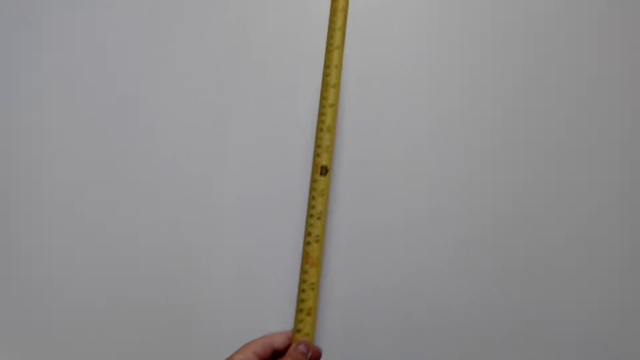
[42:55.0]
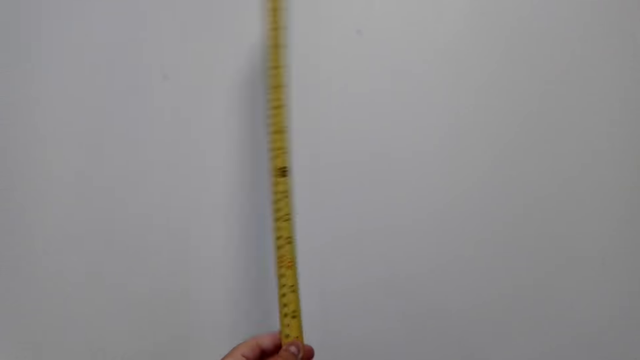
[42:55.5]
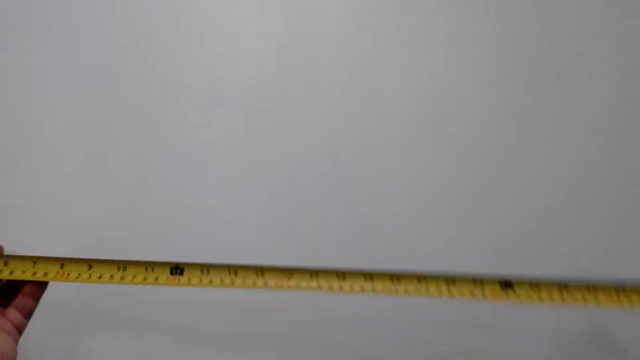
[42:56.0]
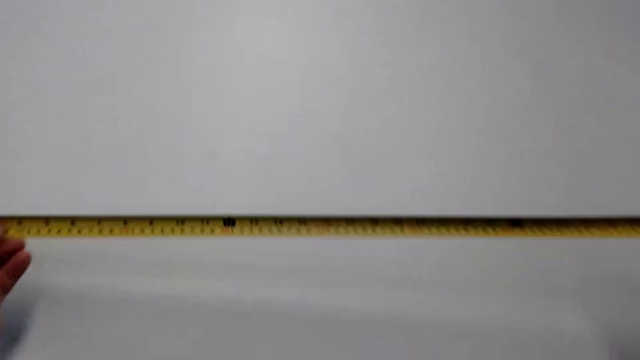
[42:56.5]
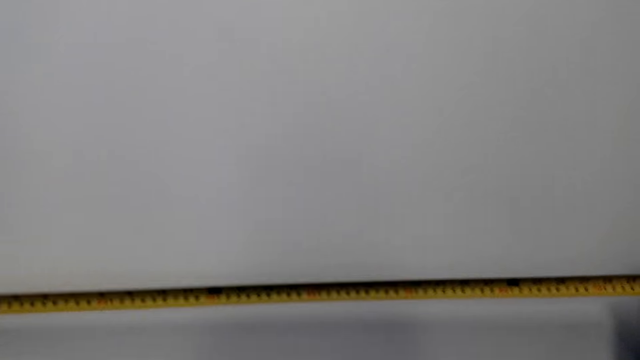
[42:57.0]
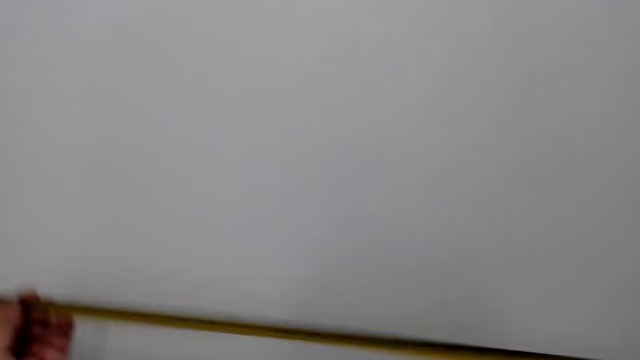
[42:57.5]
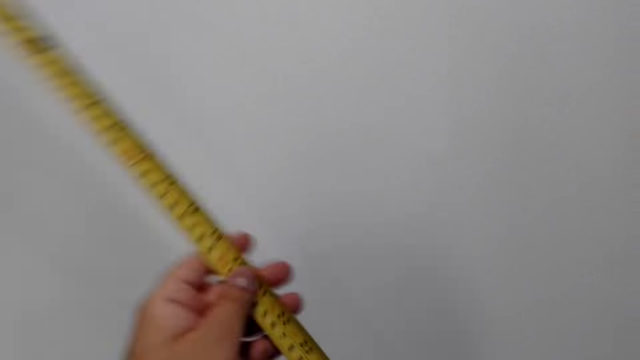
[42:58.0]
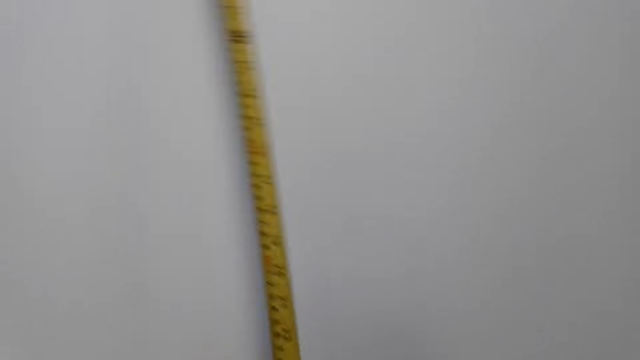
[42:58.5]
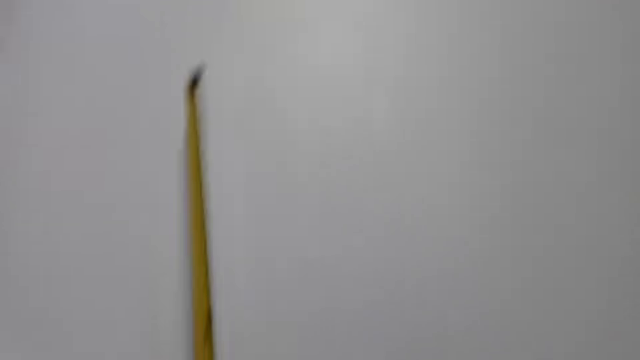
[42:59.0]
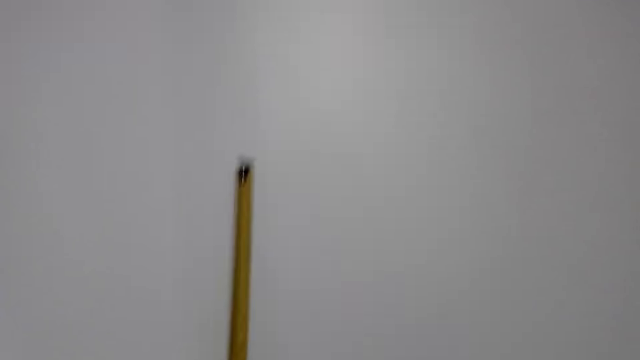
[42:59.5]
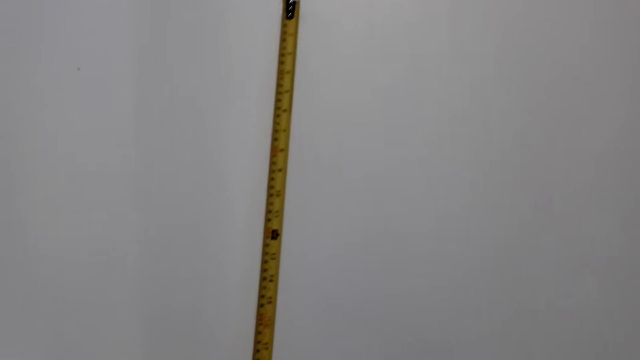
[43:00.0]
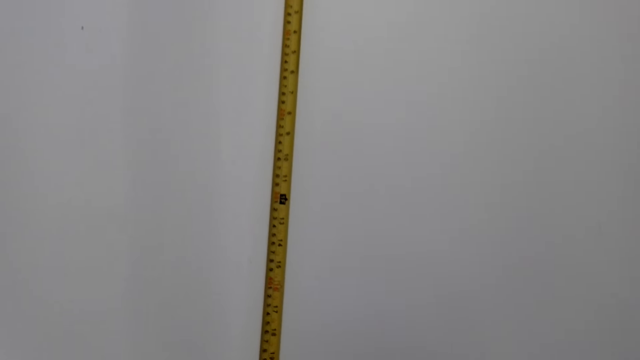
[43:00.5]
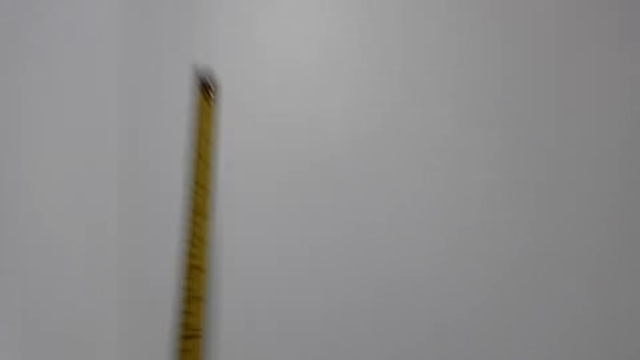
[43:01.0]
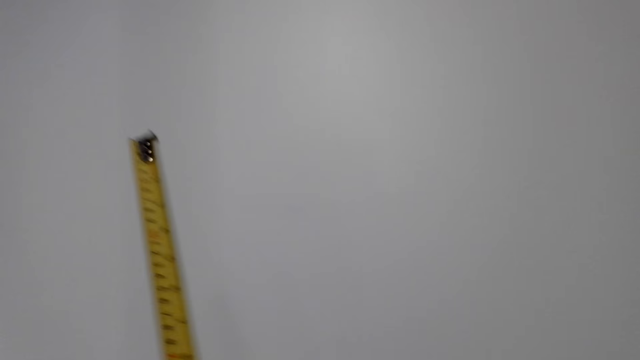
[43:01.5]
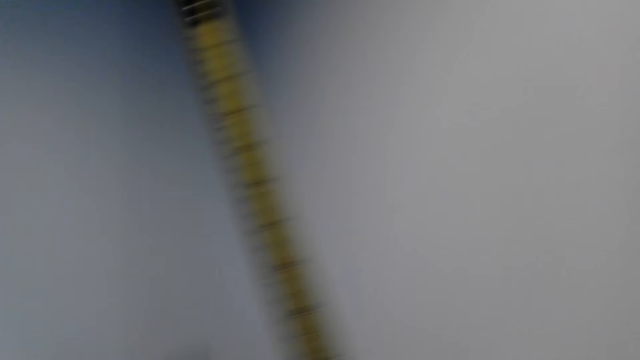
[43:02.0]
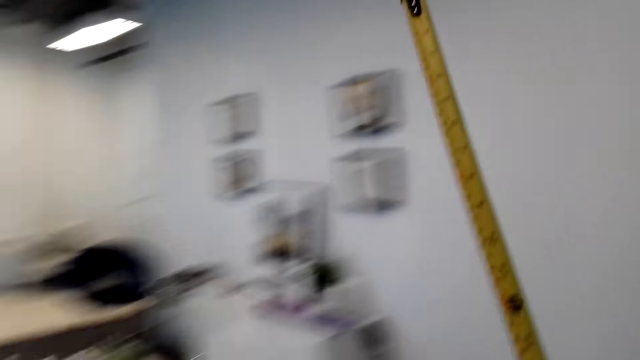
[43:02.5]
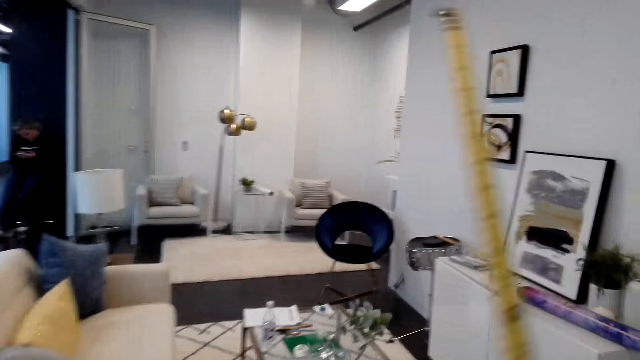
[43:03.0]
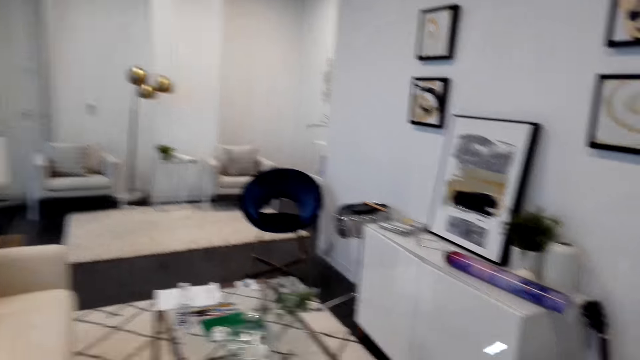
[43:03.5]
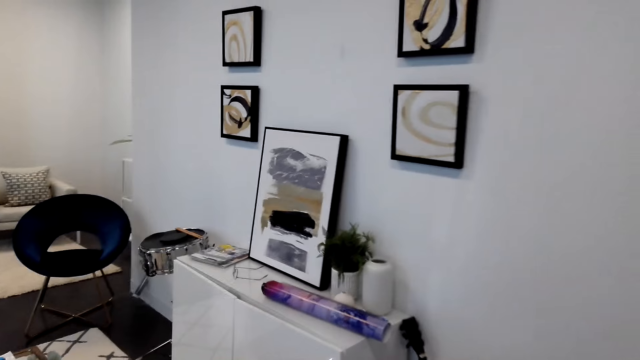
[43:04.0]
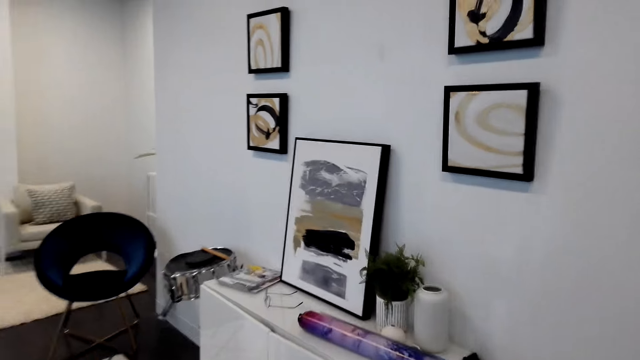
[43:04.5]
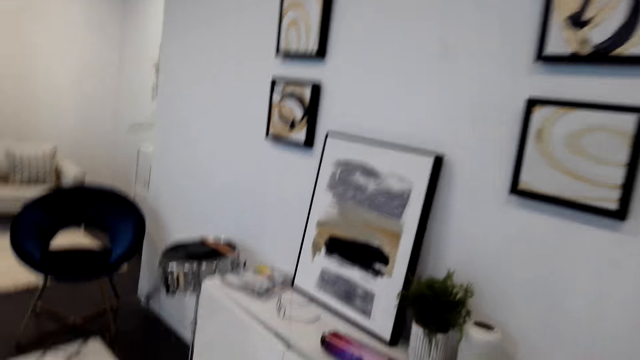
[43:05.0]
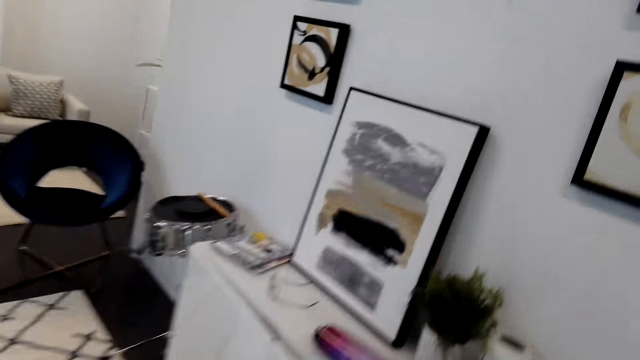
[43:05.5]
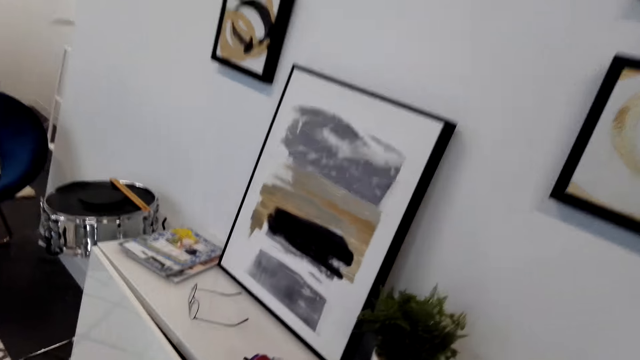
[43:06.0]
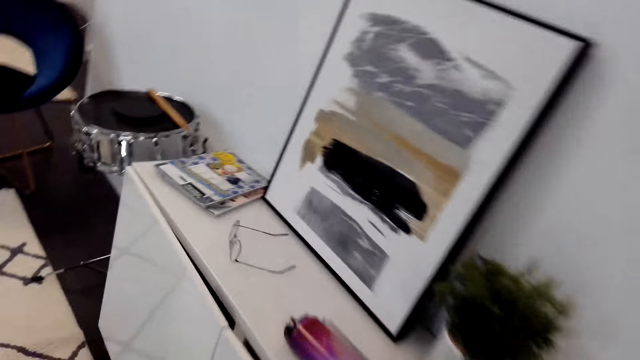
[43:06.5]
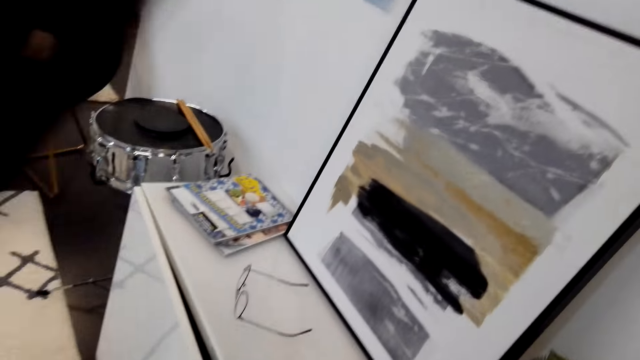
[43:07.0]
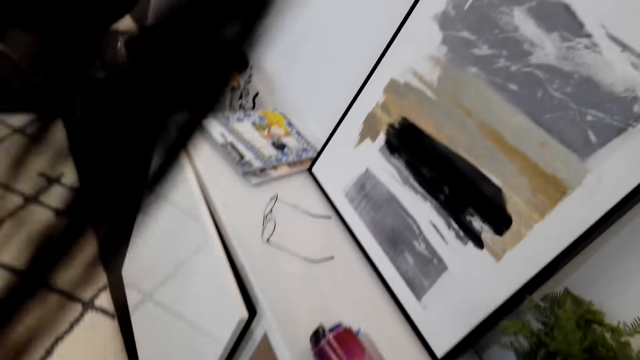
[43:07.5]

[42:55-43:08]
The camera wearer measures on the wall with the tape measure. They walk around.

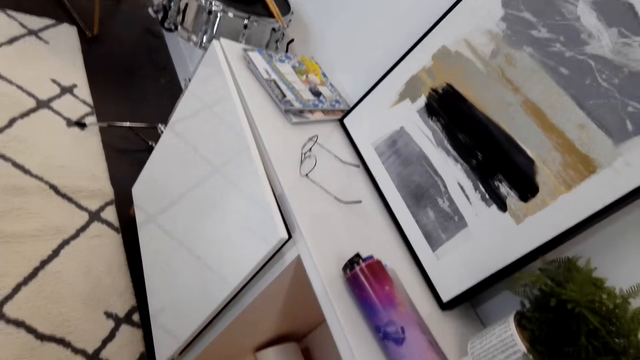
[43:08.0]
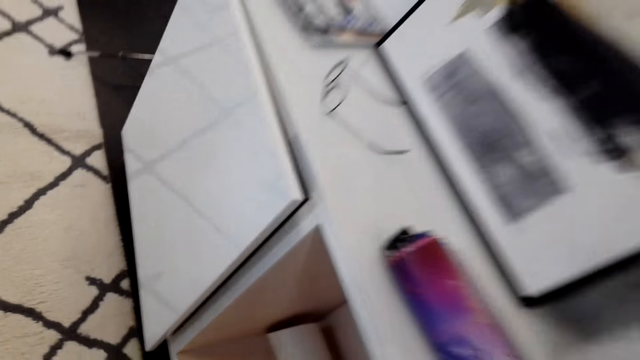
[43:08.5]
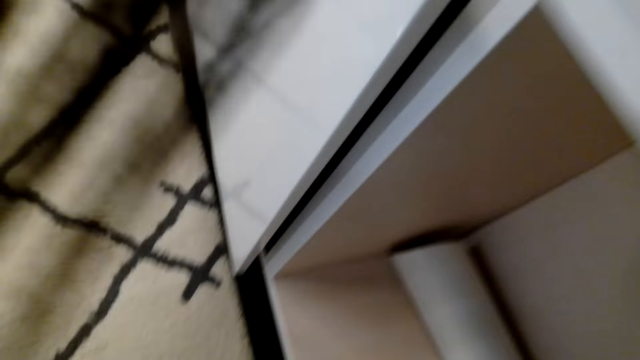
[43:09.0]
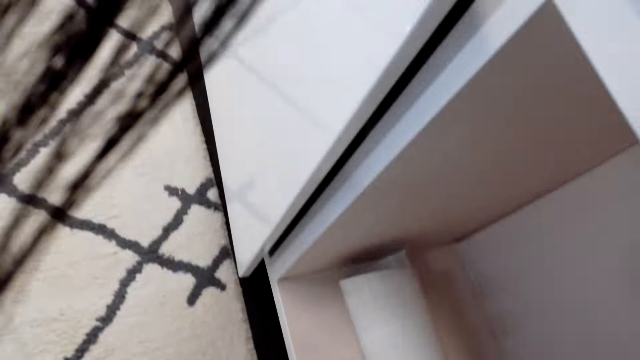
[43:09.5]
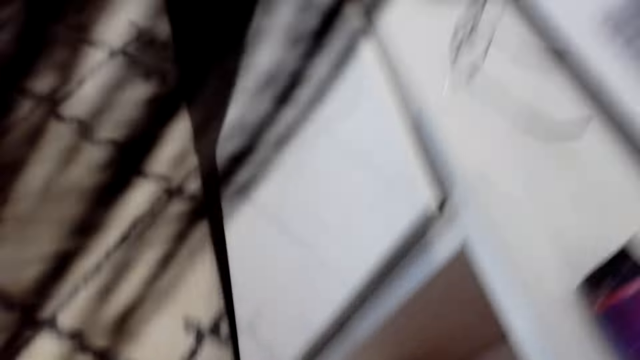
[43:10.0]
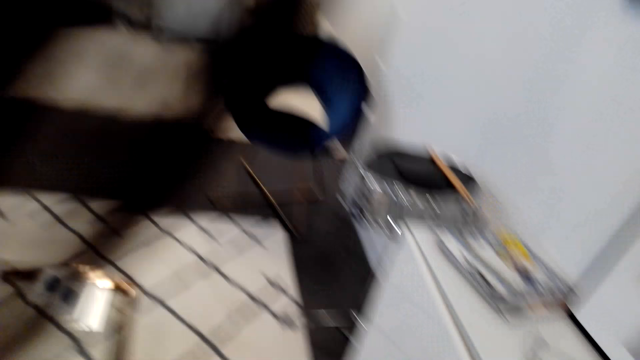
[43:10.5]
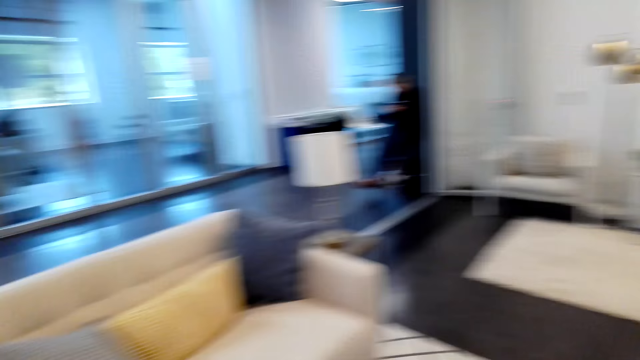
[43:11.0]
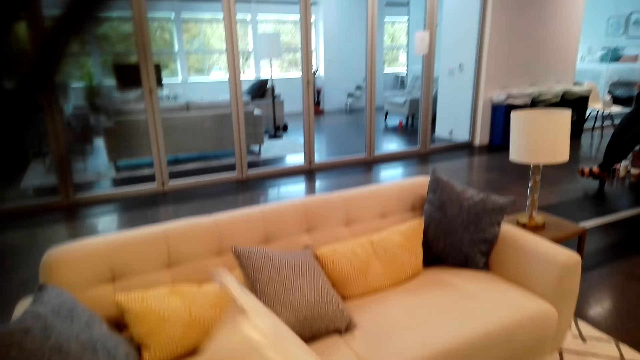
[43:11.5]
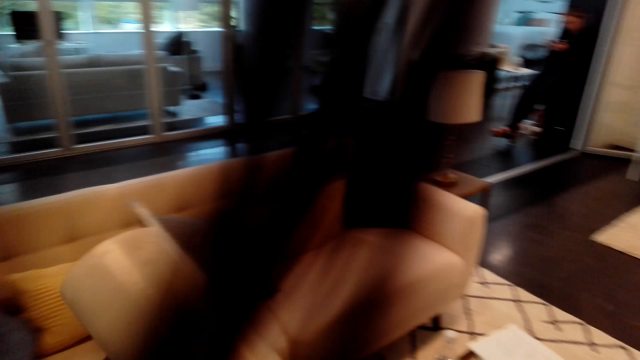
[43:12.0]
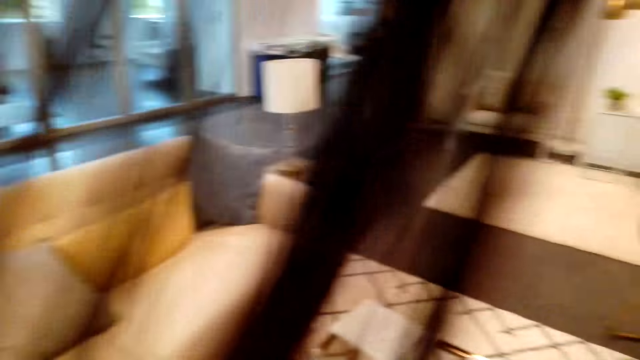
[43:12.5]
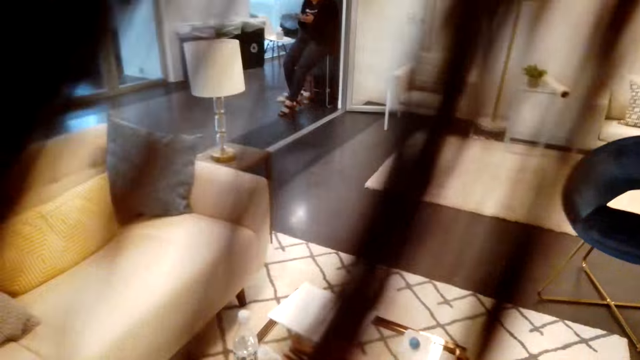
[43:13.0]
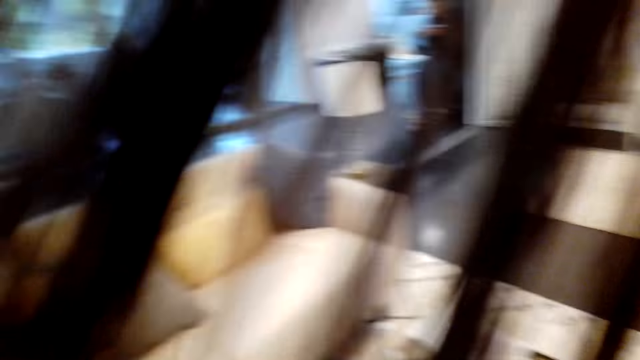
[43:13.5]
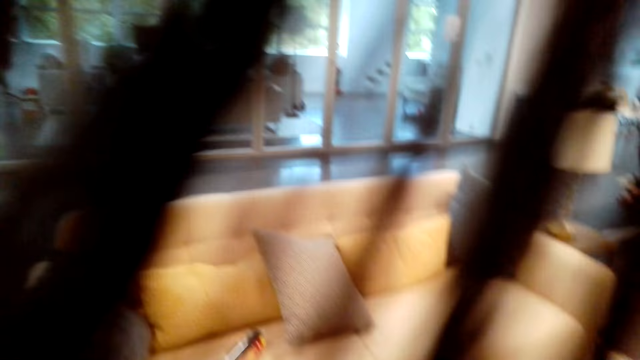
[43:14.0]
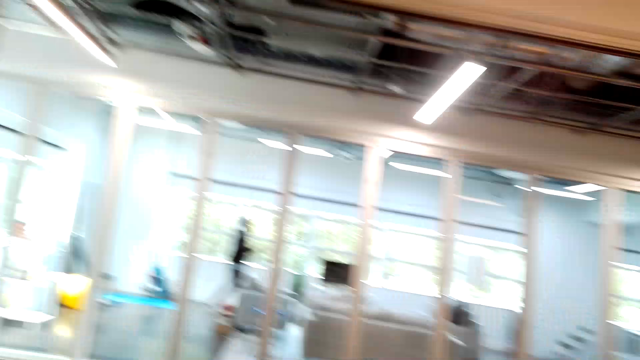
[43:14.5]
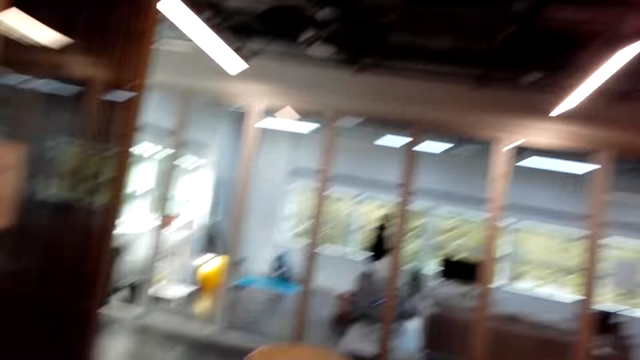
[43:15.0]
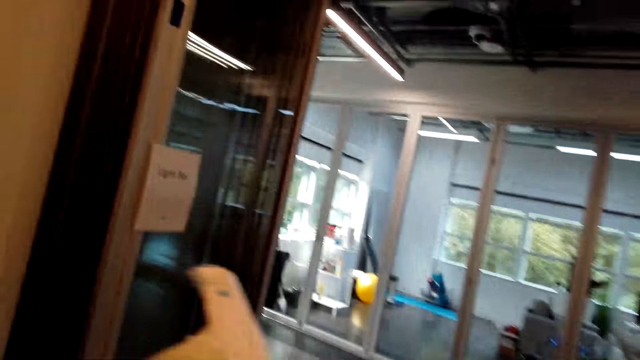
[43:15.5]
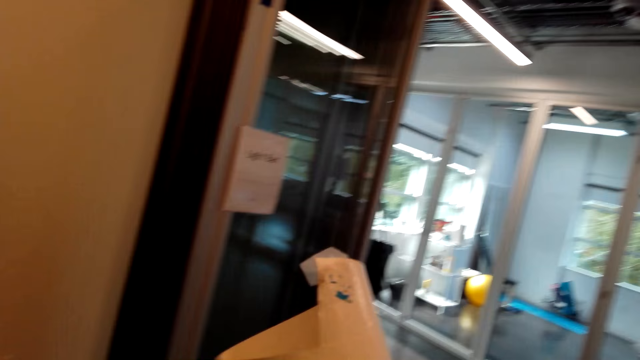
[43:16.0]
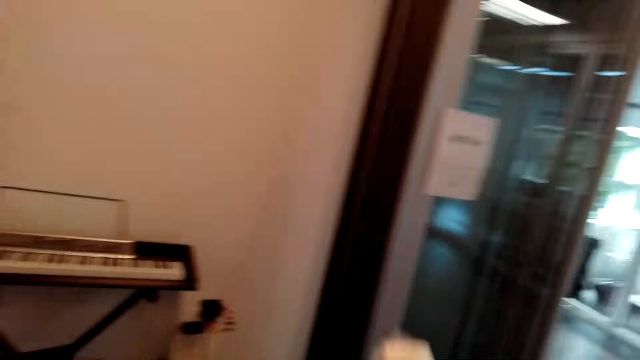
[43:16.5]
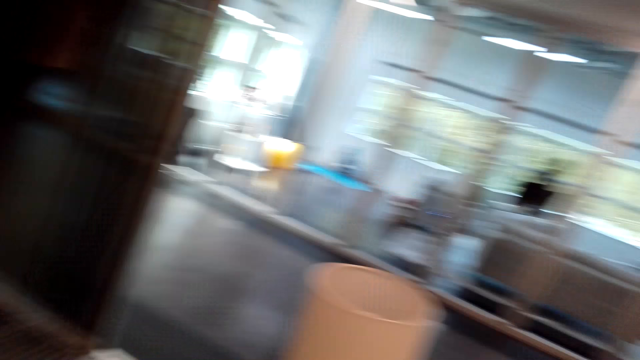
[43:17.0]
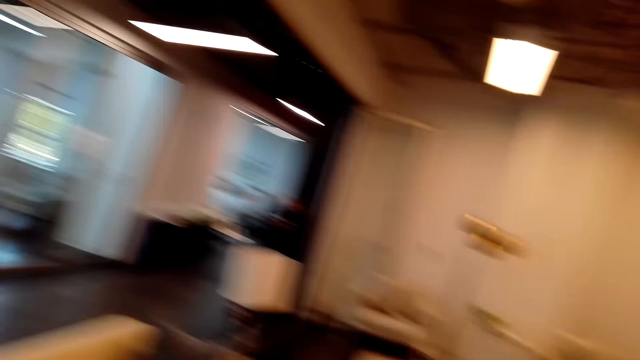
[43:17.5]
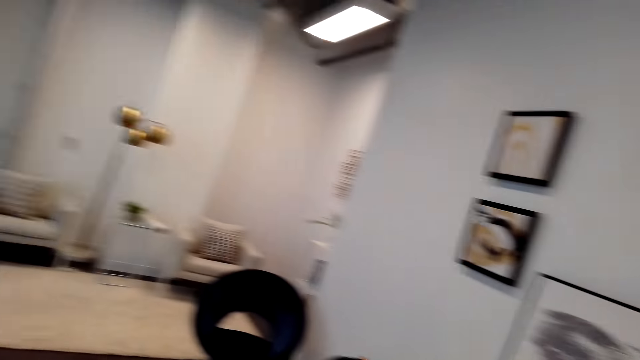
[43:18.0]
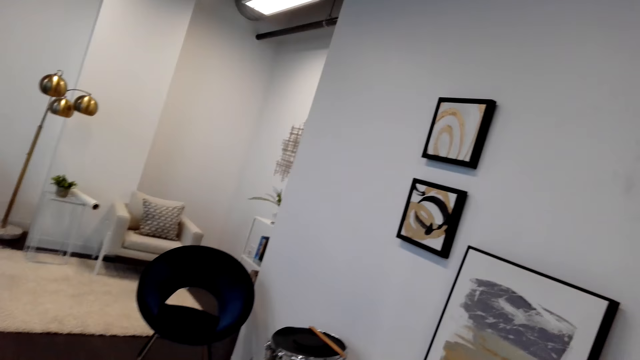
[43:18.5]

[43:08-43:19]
The camera wearer picks up the canvas paper. They look around and walk around.
